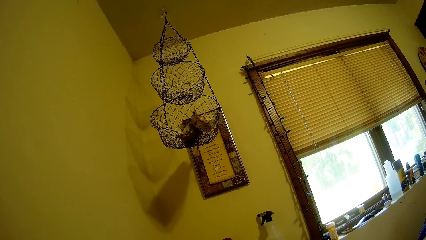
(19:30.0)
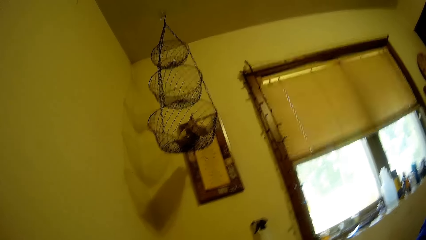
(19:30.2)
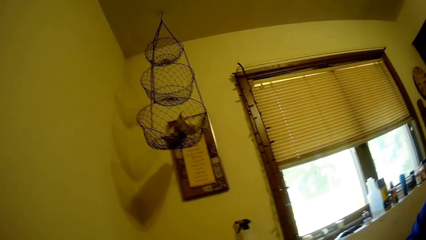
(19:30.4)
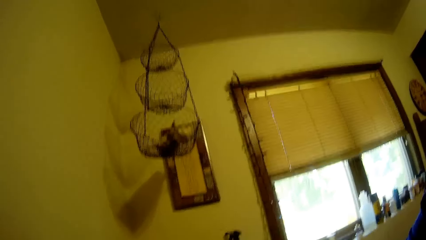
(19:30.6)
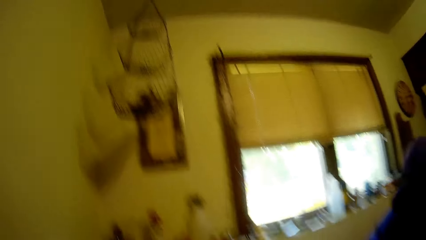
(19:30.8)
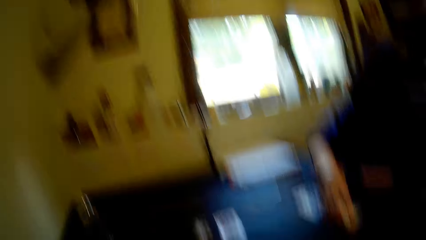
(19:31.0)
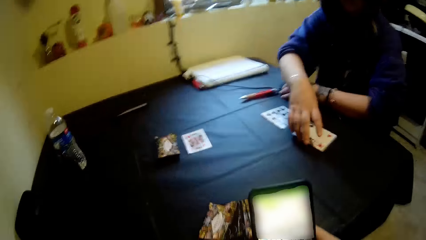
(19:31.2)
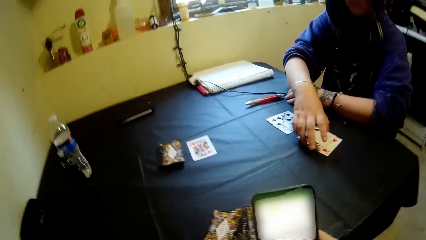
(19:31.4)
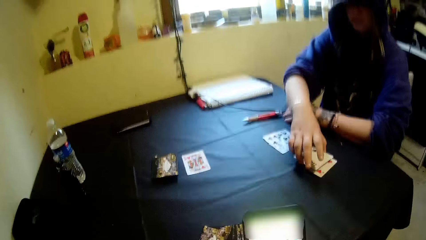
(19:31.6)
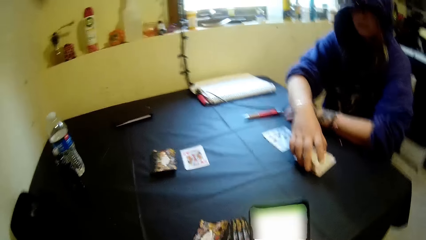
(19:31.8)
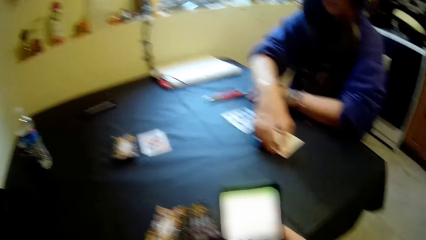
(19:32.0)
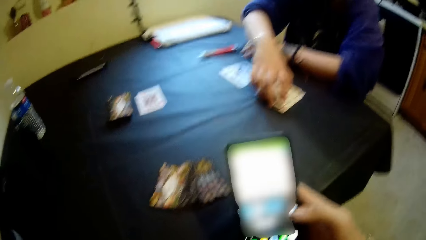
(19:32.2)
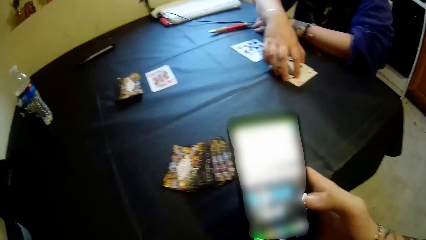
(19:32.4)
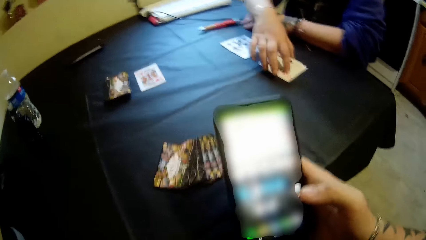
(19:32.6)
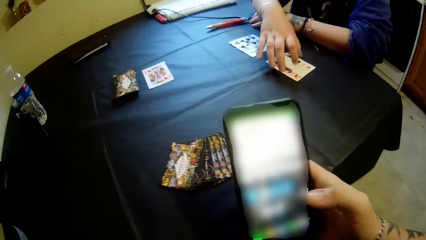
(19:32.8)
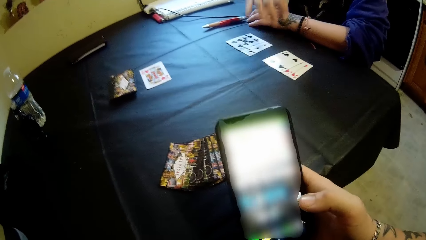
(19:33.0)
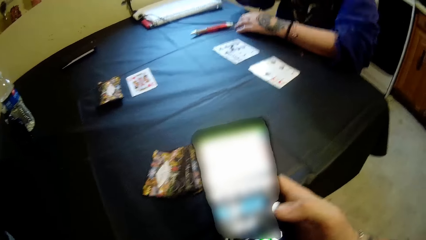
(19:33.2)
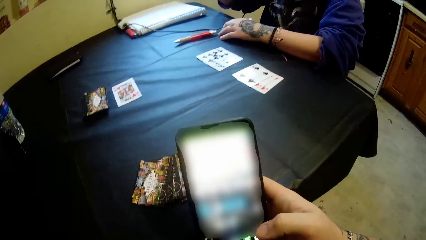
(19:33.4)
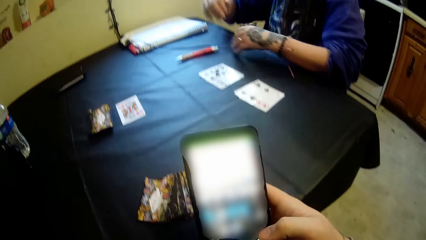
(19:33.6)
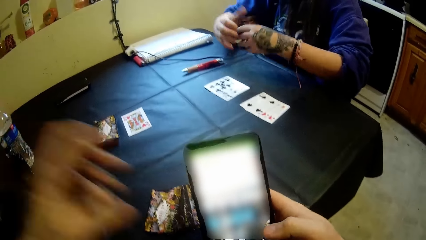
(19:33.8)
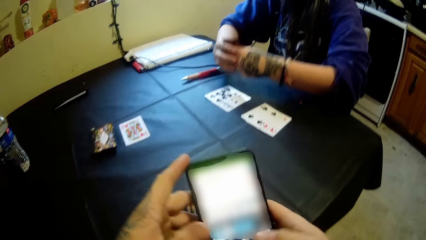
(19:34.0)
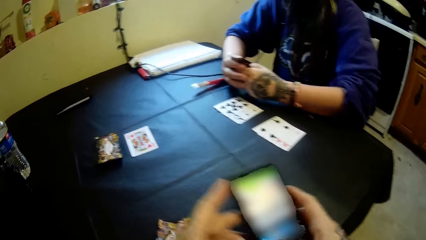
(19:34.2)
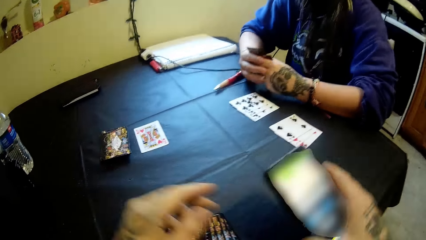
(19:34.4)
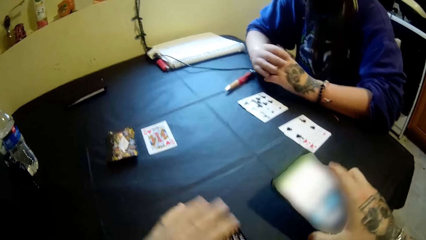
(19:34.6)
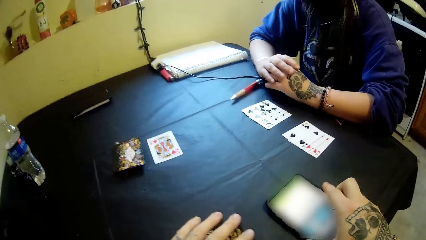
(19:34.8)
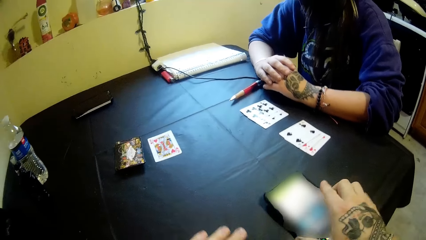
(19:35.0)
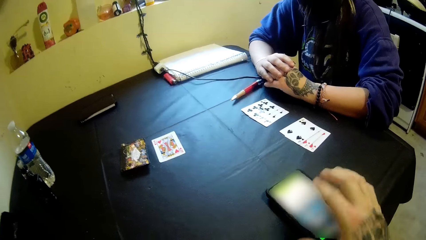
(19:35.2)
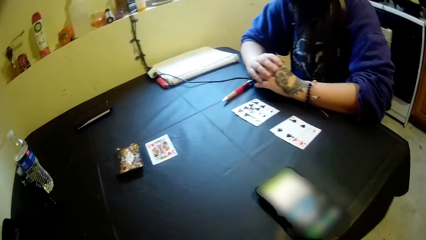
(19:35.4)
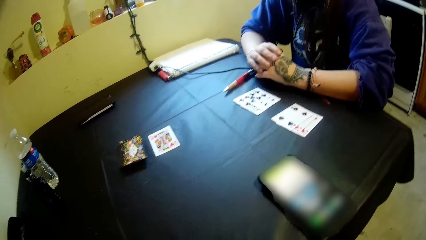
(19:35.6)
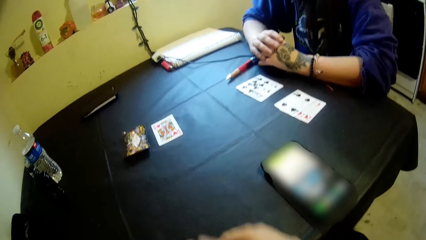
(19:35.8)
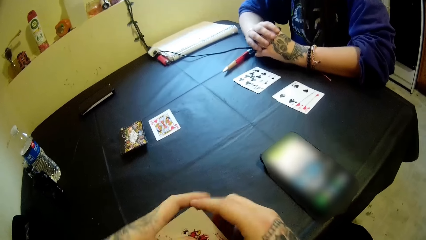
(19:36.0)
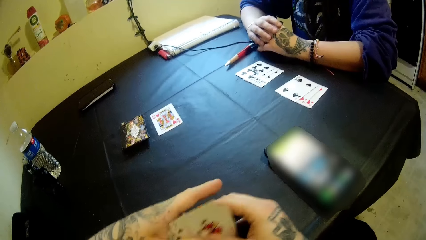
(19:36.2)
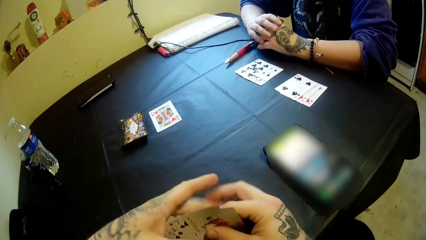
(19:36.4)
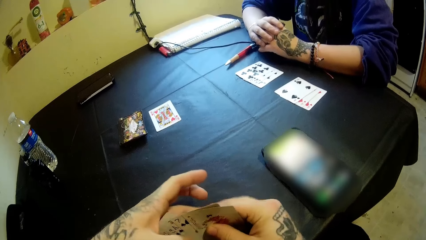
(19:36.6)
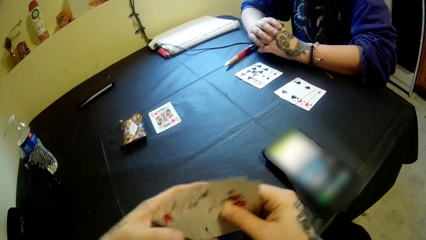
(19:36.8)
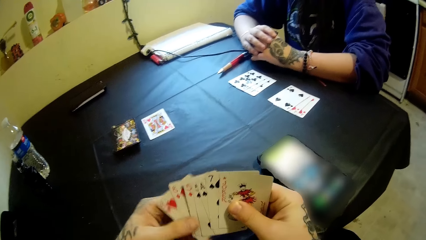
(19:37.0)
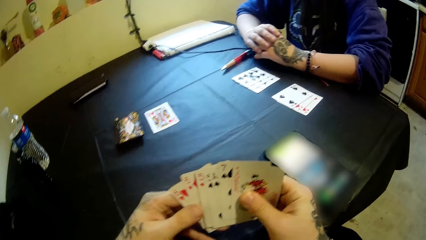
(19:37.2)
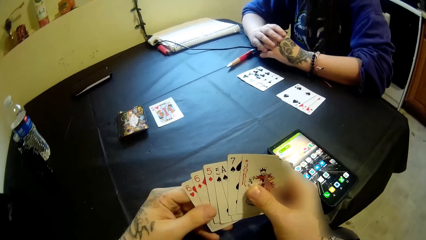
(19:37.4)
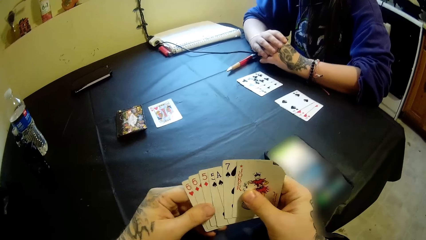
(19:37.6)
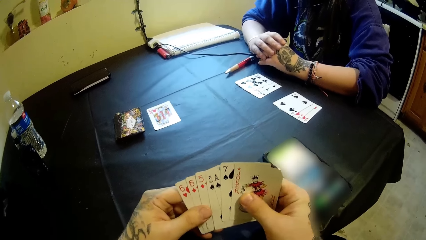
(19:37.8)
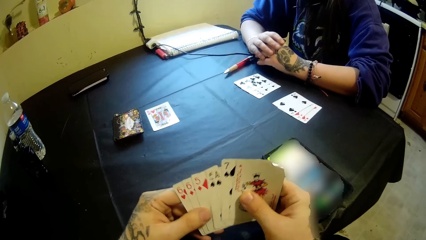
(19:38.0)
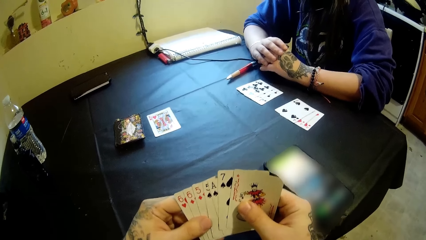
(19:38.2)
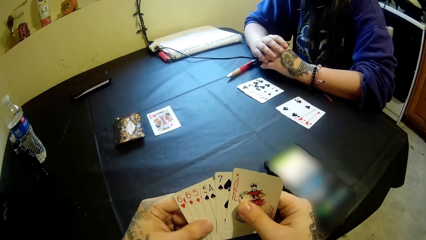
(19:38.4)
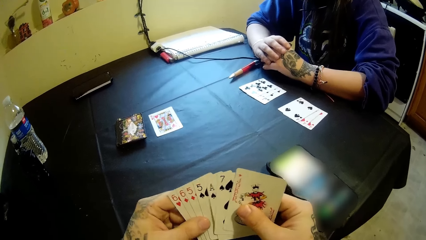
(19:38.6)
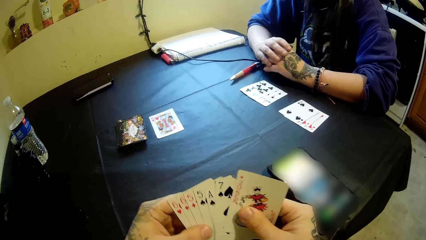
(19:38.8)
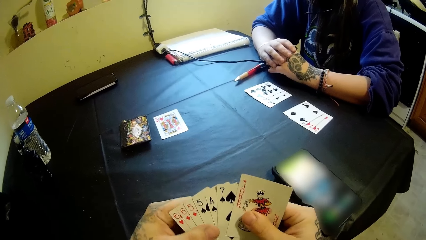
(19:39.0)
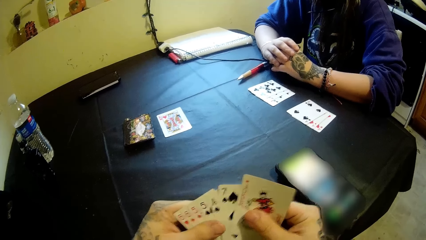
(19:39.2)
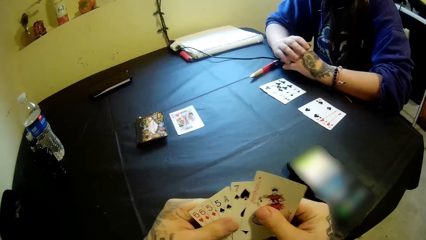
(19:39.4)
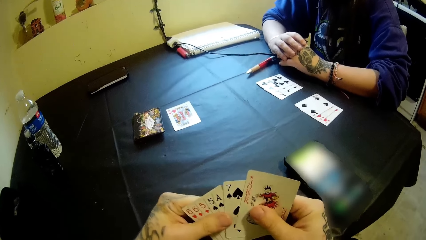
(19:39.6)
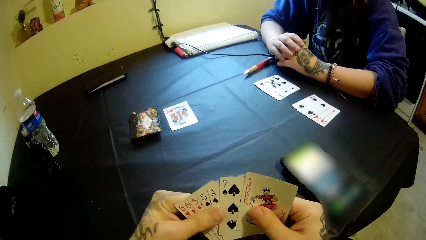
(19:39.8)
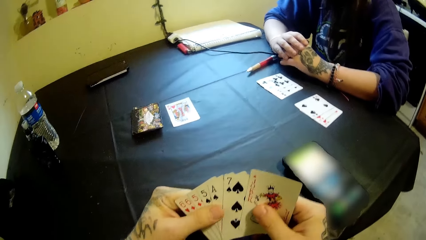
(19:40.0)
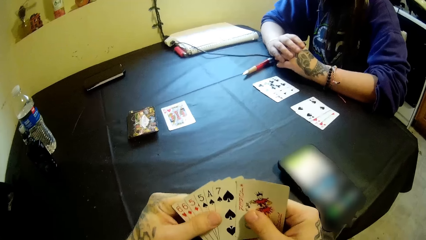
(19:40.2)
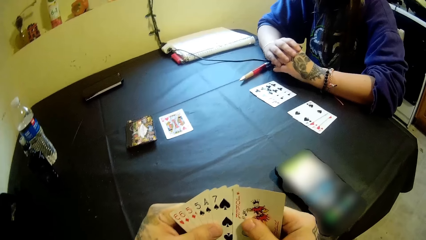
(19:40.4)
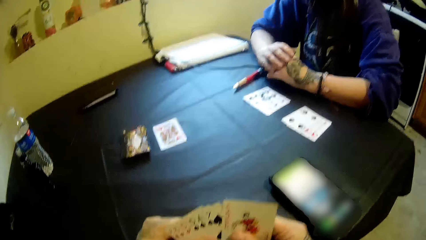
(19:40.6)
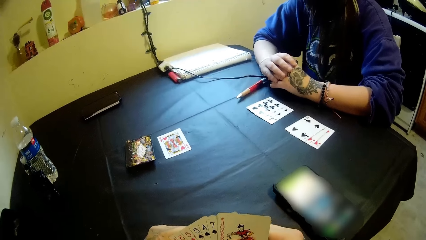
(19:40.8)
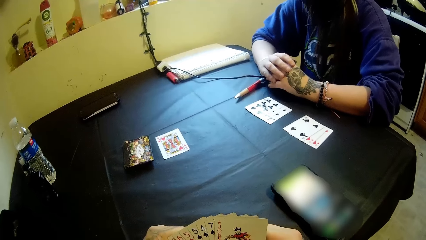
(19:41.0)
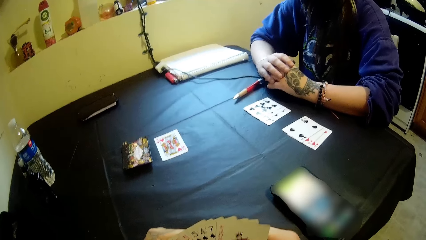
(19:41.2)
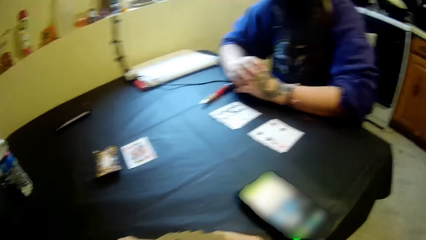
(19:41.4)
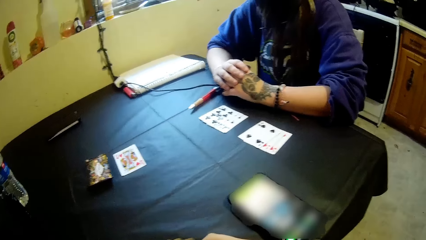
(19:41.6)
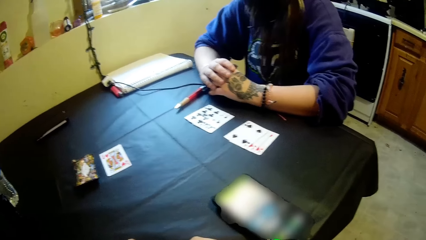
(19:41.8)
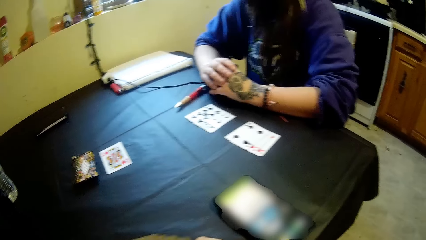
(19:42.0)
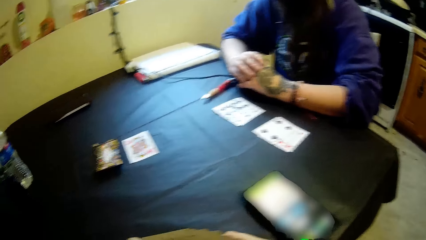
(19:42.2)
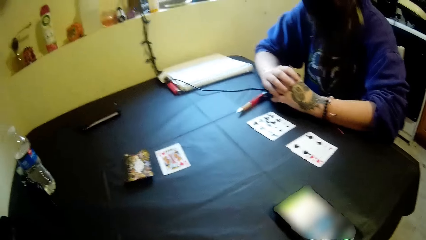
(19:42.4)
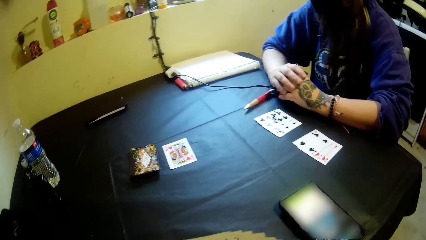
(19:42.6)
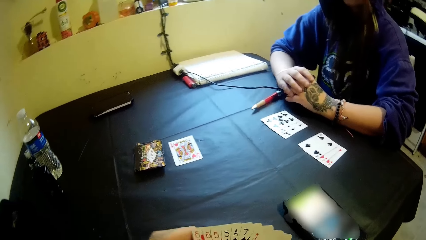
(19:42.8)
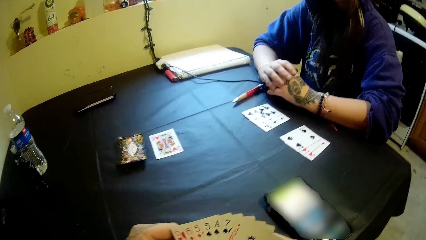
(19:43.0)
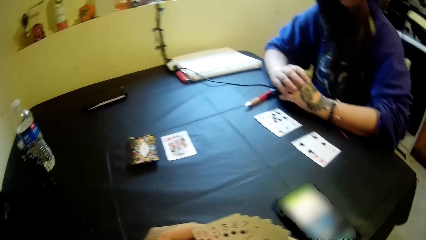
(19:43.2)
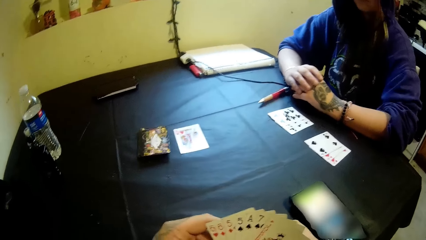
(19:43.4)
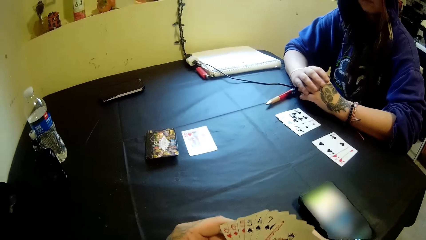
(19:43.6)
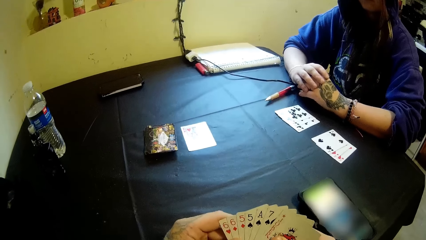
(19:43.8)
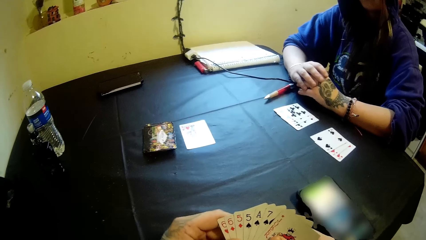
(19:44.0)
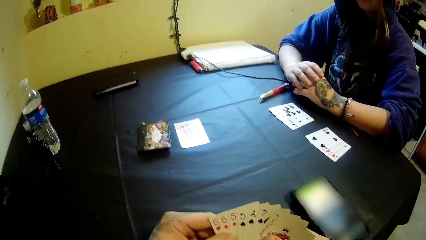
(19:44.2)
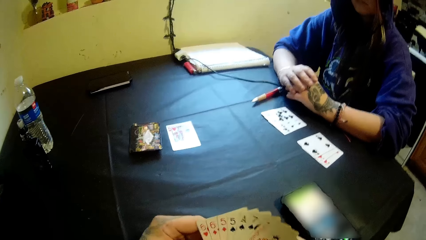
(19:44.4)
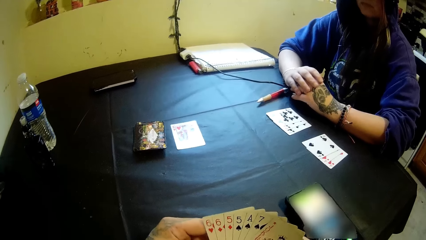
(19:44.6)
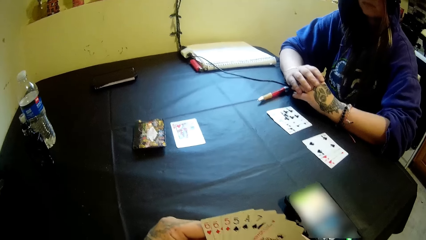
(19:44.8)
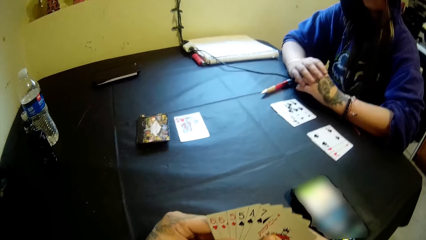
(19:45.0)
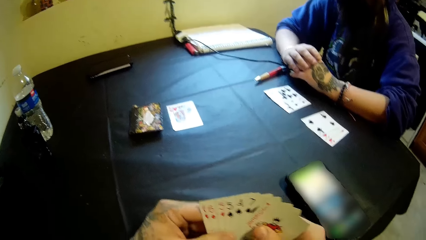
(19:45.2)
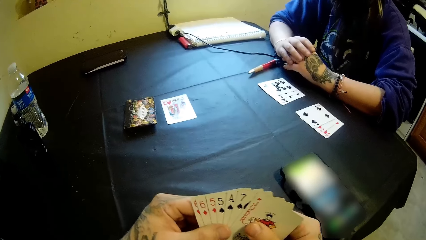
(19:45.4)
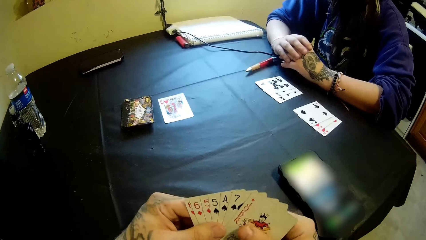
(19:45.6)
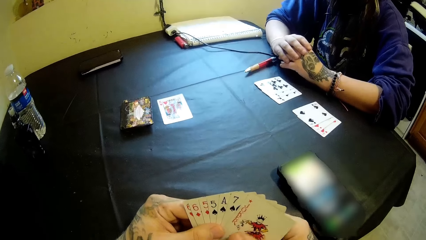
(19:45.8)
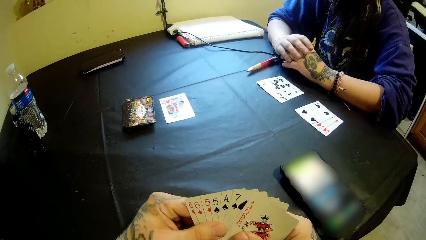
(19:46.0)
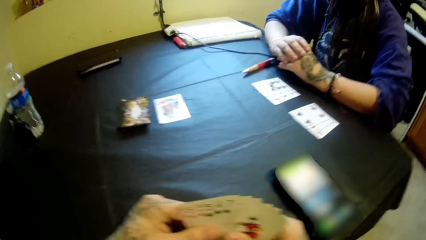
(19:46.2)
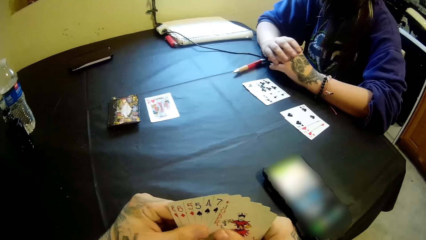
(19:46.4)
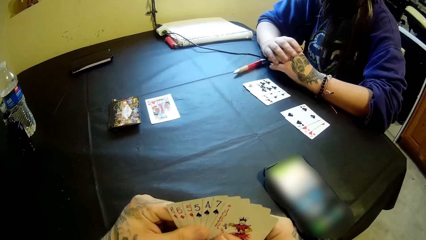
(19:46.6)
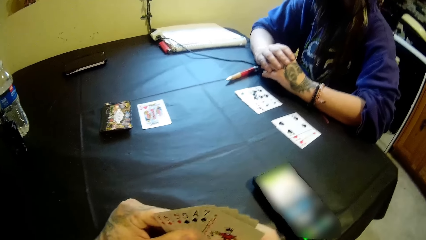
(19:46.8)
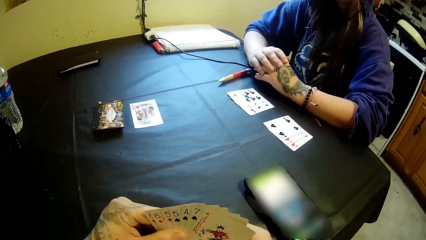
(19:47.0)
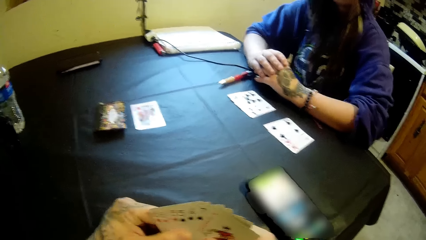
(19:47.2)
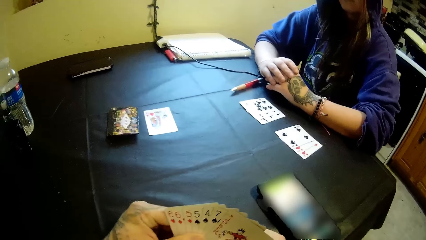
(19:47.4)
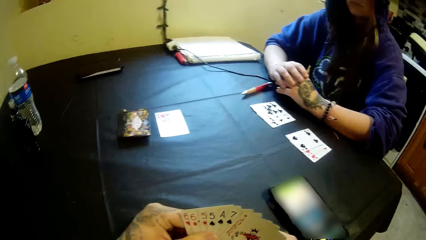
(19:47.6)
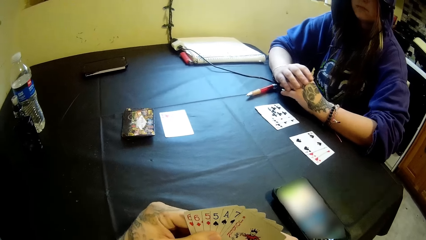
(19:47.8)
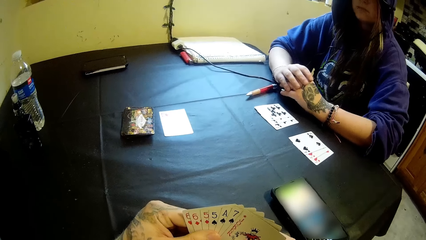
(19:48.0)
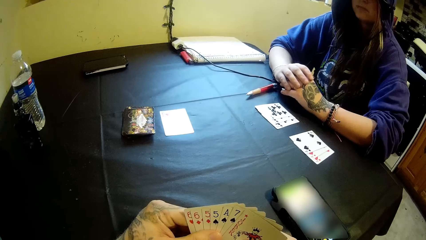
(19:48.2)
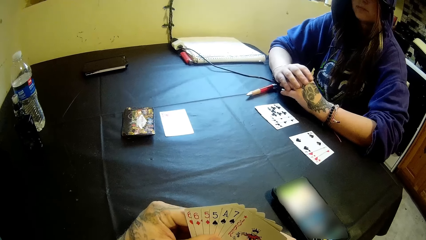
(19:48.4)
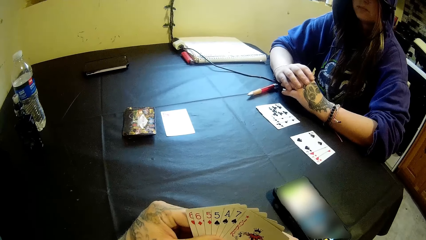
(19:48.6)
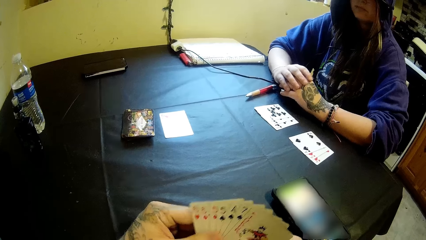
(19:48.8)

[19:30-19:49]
The camera wearer scrolls his phone. He picks up the cards from the table with his left hand and drops the phone on the table with his right hand. He counts the cards. He spreads the cards in his hands.
